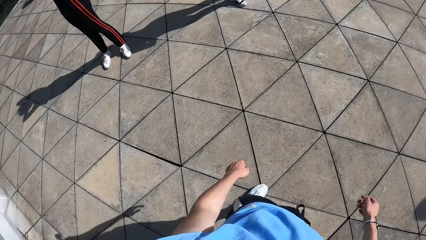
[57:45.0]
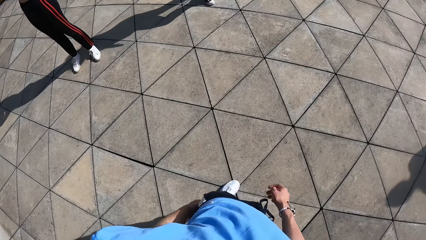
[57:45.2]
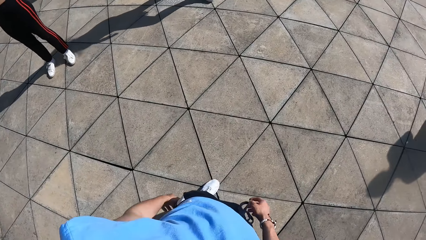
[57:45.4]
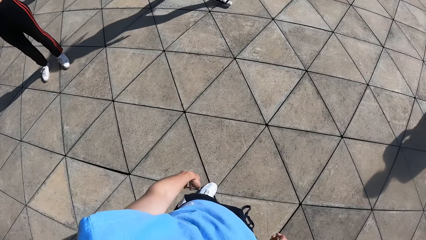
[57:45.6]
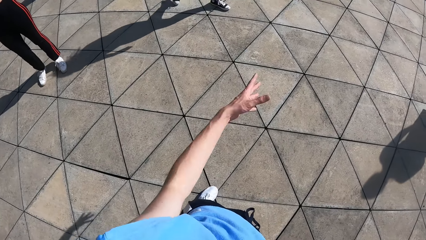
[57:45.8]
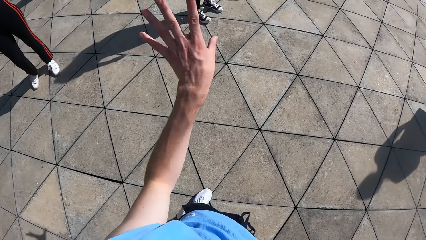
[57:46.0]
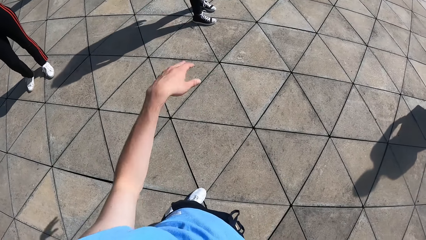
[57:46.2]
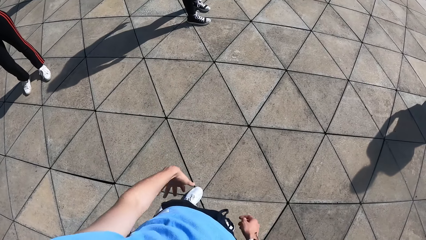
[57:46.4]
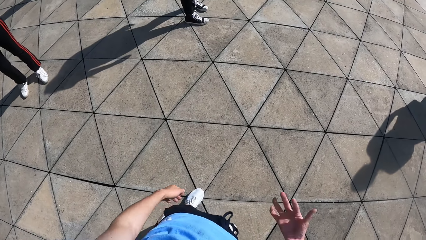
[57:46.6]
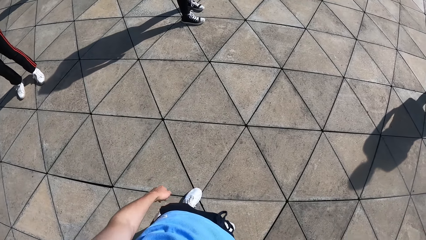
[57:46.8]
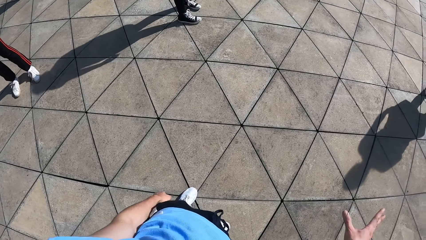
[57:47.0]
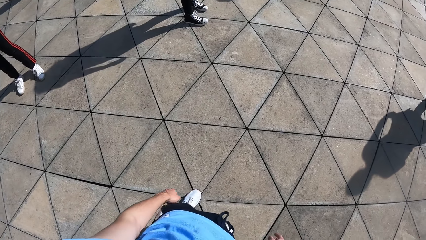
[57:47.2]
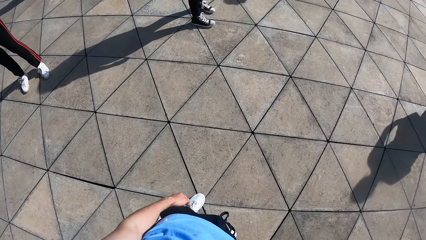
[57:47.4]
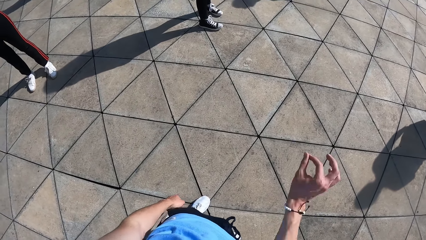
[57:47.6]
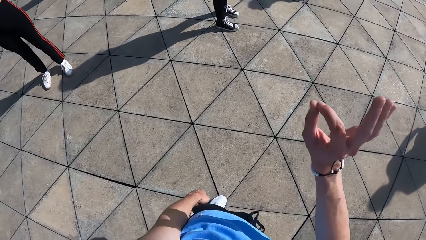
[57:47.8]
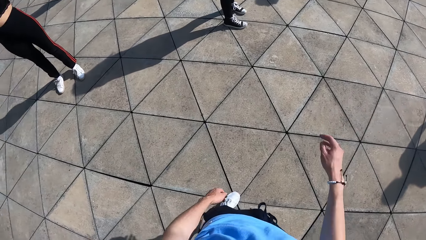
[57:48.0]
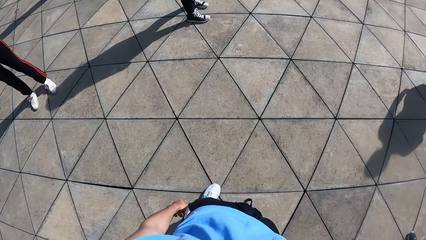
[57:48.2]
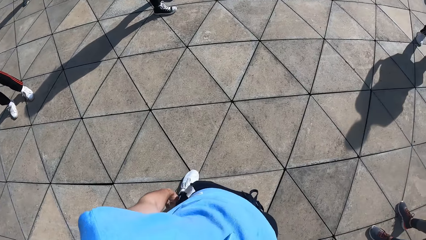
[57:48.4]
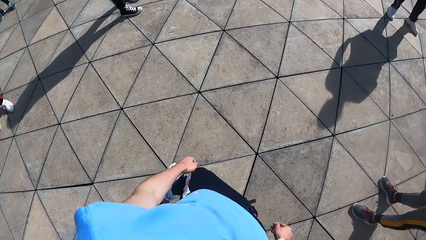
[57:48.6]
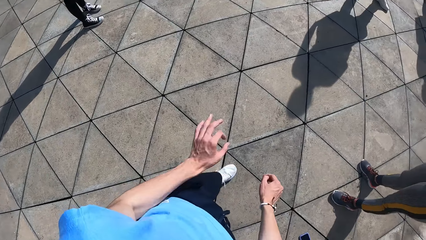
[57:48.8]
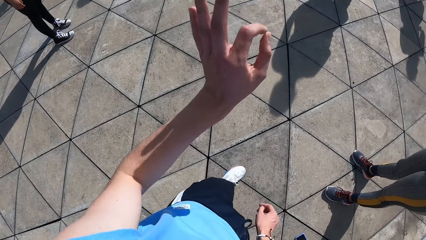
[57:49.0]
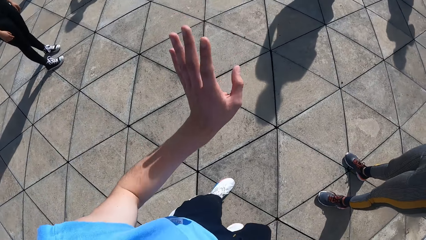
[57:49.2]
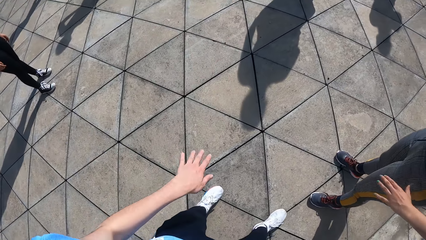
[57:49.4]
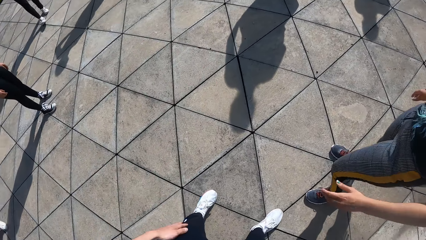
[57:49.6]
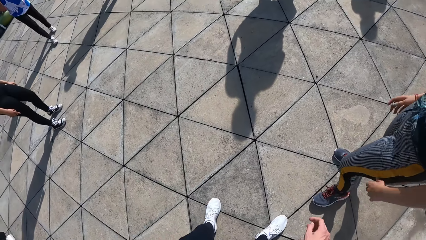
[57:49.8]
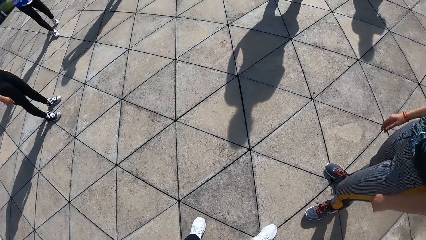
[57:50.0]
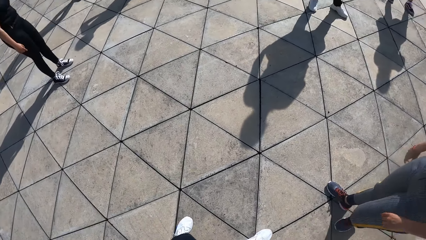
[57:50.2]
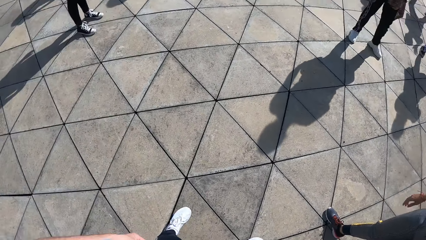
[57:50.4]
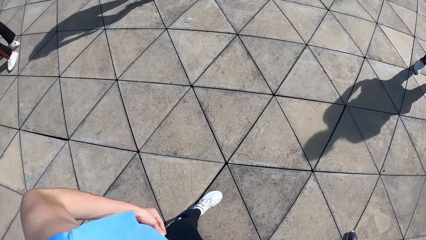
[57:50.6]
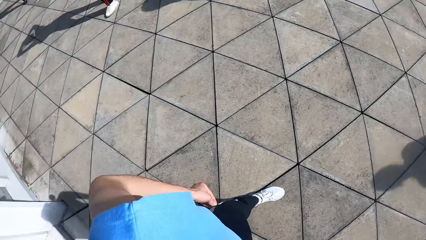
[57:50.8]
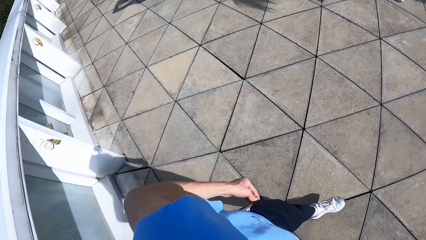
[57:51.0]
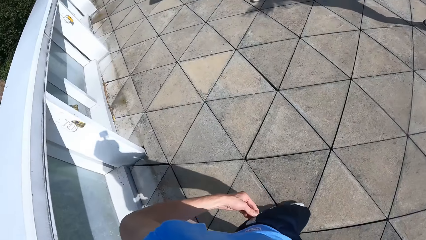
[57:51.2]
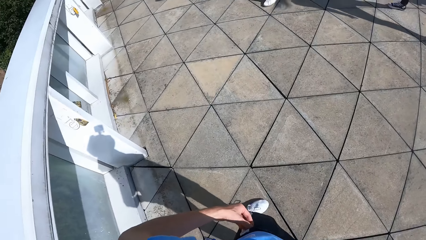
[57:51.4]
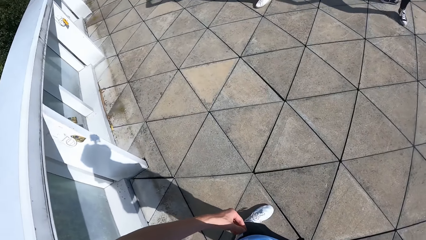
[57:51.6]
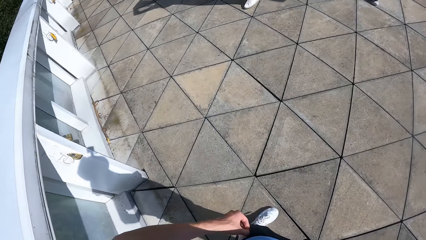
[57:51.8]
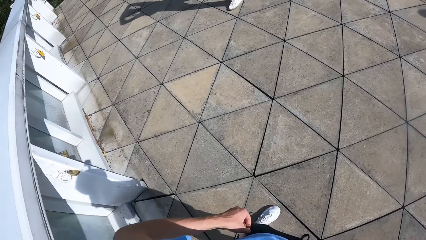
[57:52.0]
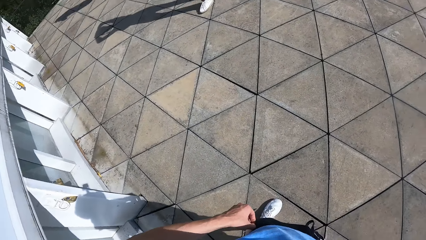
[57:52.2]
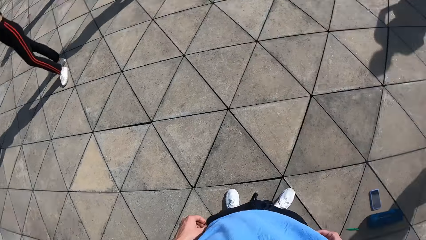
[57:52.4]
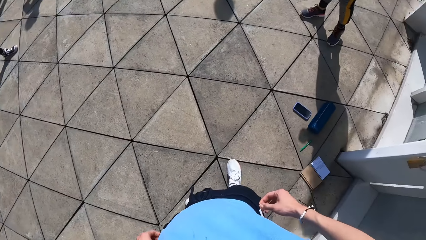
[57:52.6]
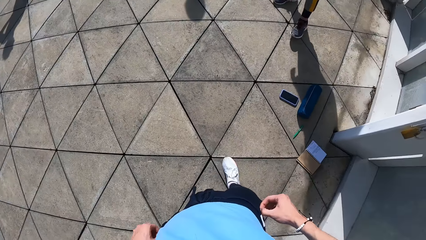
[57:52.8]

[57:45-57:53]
The camera wearer moves his hands.

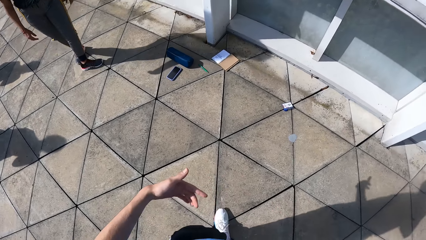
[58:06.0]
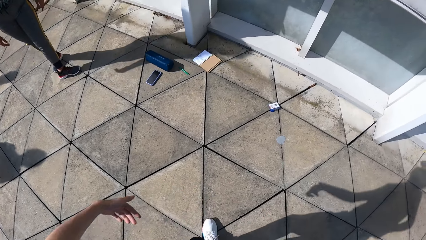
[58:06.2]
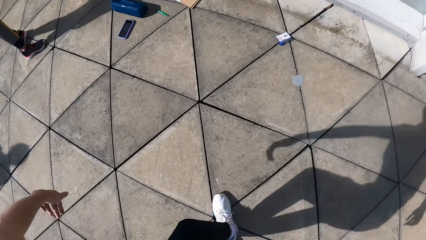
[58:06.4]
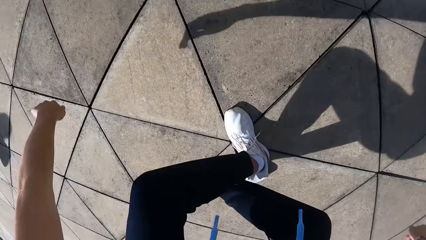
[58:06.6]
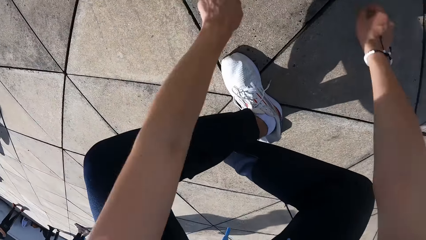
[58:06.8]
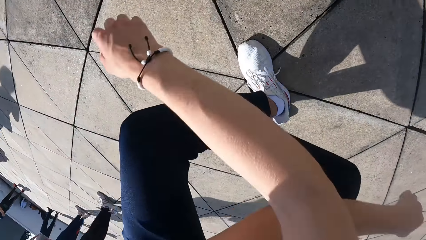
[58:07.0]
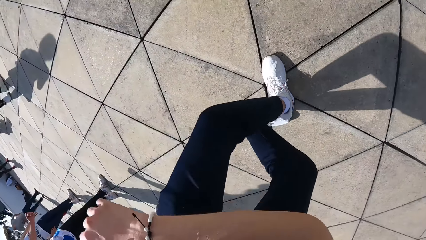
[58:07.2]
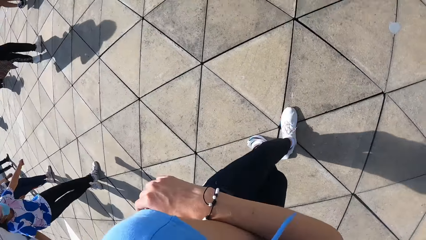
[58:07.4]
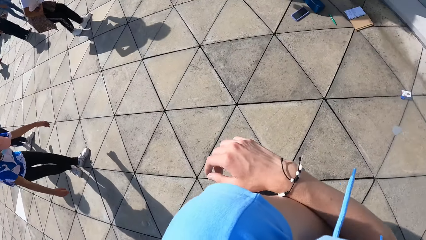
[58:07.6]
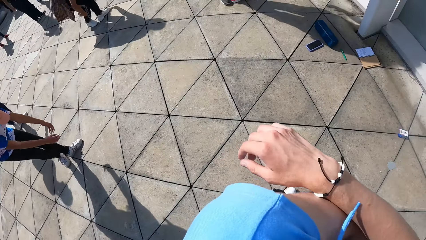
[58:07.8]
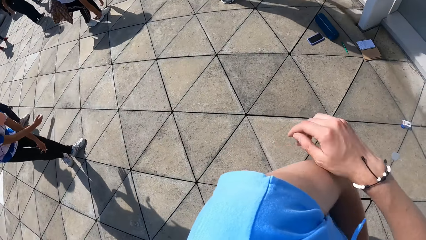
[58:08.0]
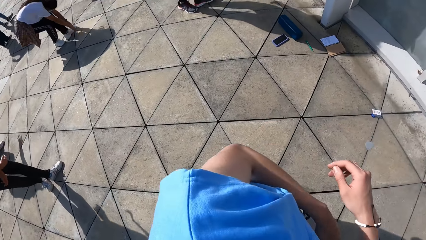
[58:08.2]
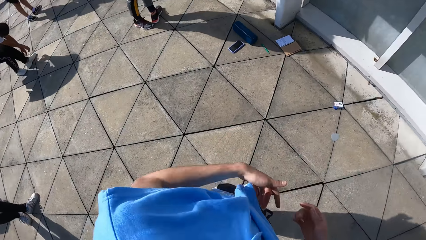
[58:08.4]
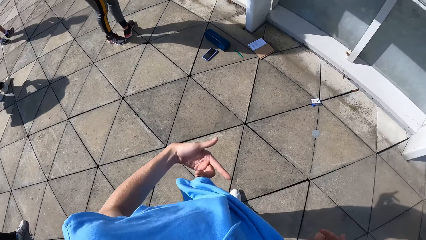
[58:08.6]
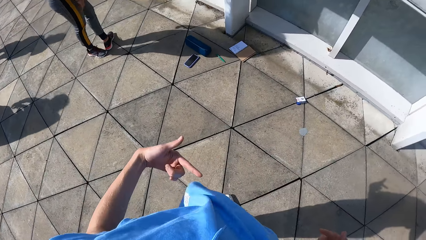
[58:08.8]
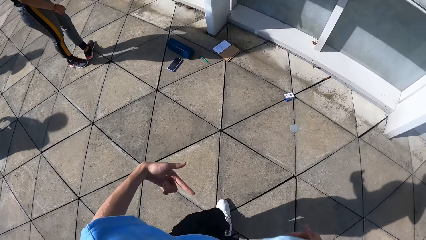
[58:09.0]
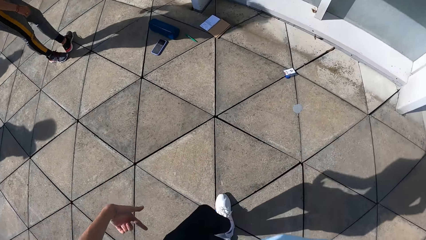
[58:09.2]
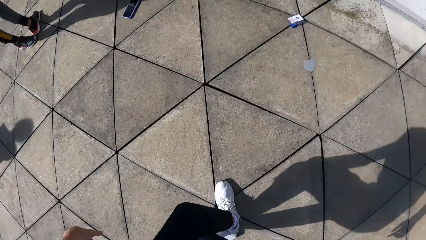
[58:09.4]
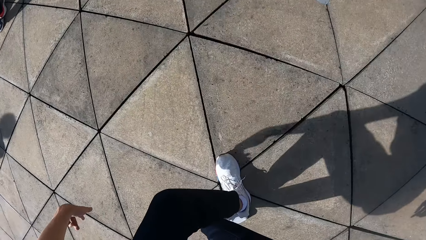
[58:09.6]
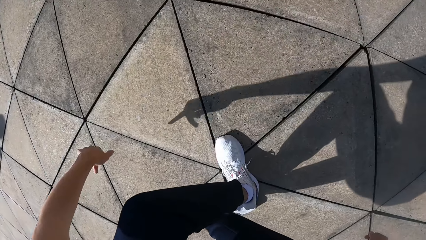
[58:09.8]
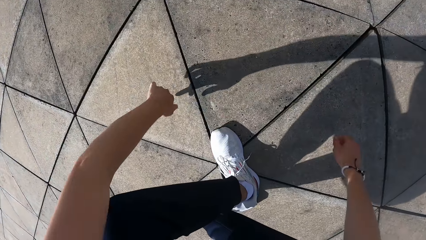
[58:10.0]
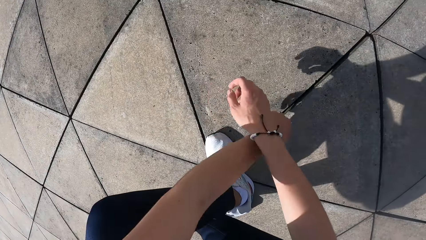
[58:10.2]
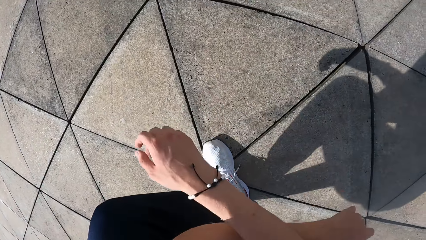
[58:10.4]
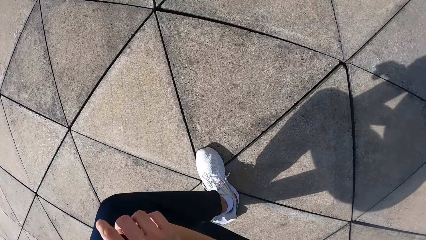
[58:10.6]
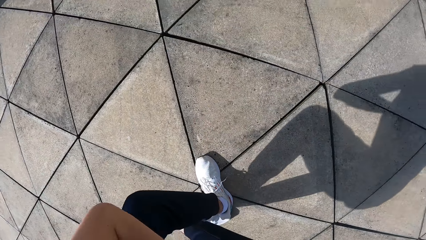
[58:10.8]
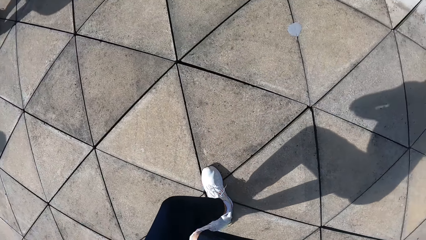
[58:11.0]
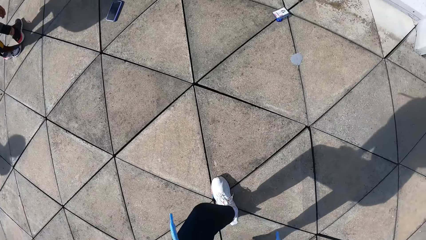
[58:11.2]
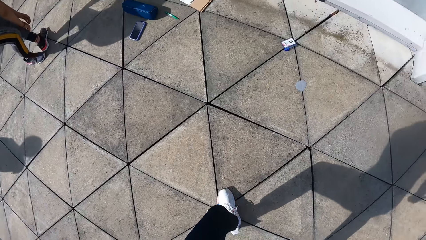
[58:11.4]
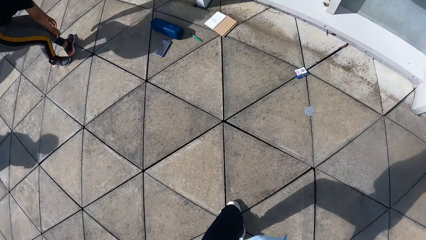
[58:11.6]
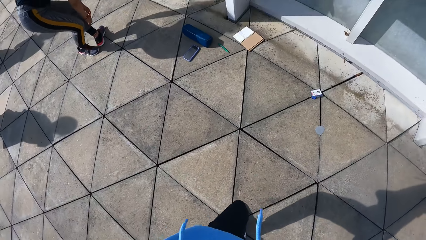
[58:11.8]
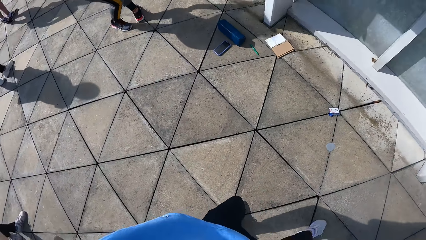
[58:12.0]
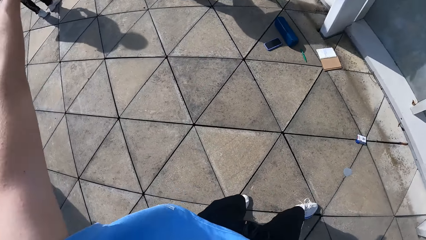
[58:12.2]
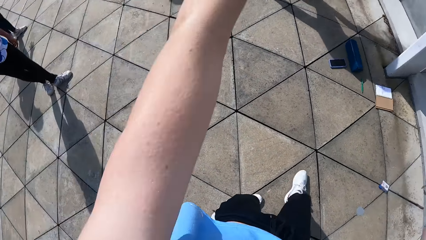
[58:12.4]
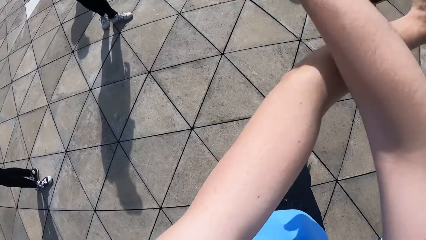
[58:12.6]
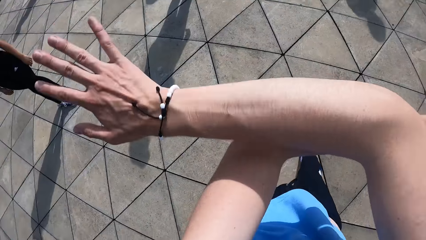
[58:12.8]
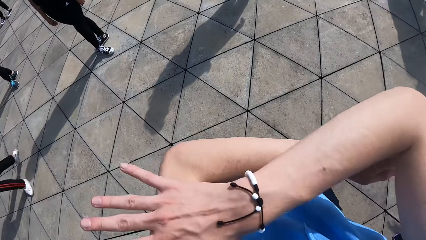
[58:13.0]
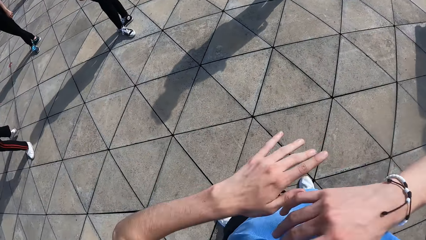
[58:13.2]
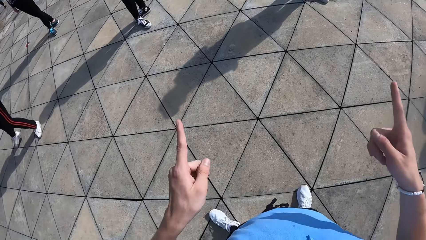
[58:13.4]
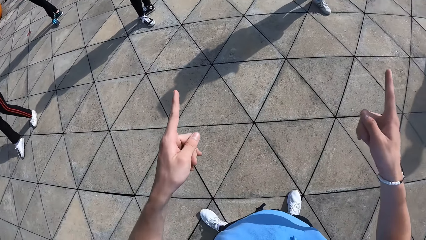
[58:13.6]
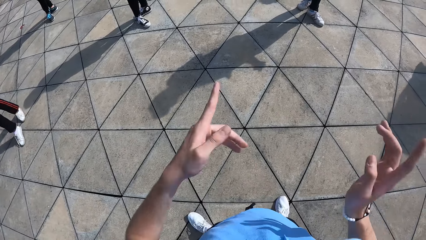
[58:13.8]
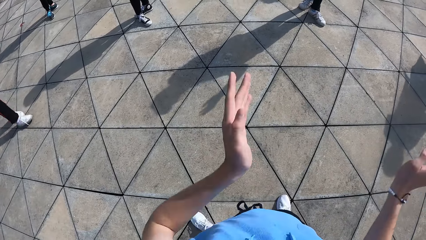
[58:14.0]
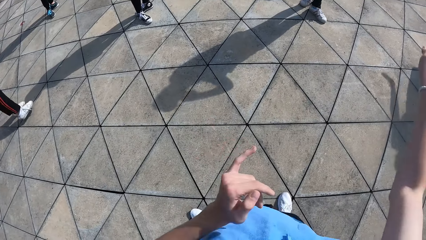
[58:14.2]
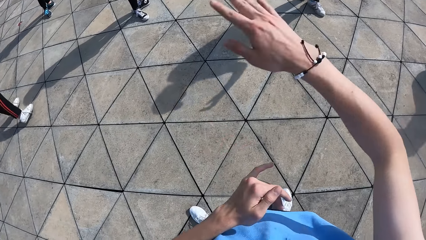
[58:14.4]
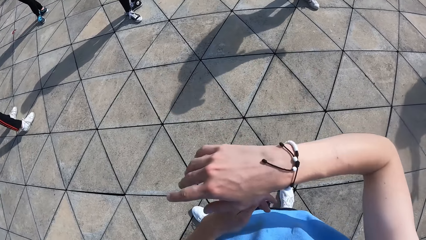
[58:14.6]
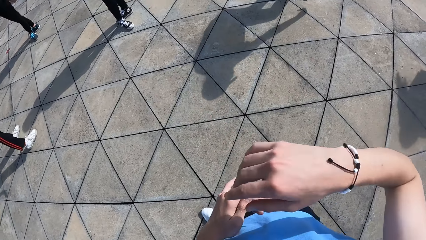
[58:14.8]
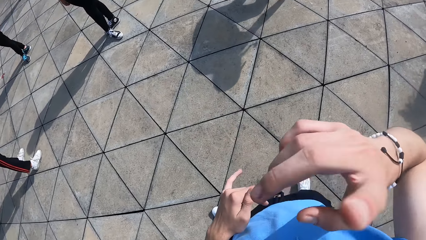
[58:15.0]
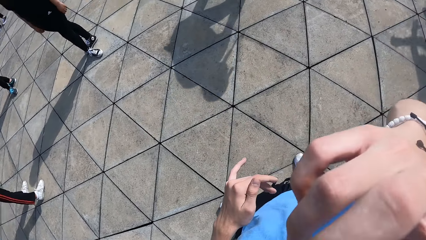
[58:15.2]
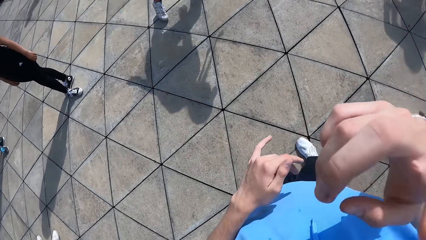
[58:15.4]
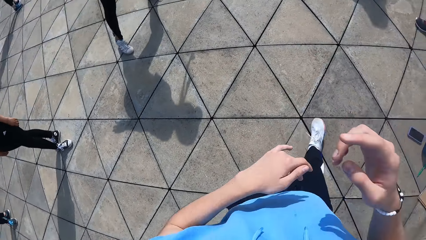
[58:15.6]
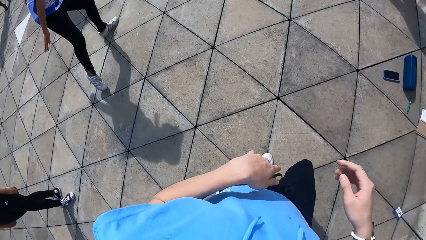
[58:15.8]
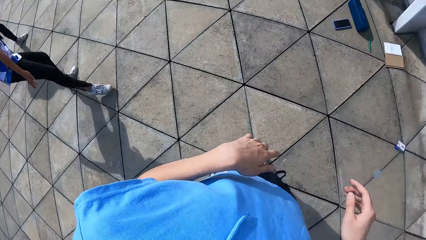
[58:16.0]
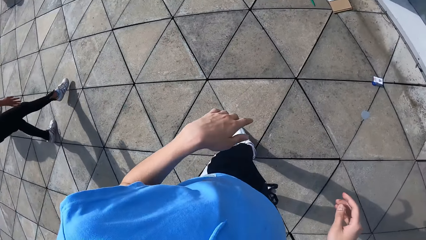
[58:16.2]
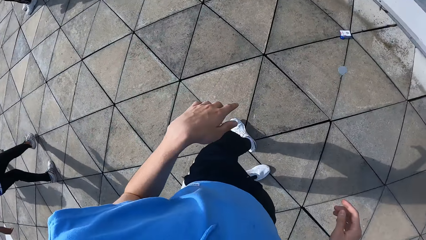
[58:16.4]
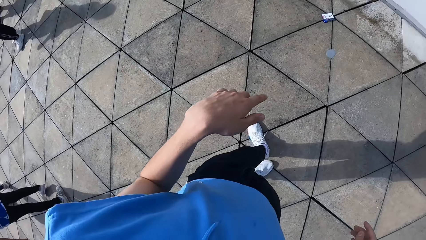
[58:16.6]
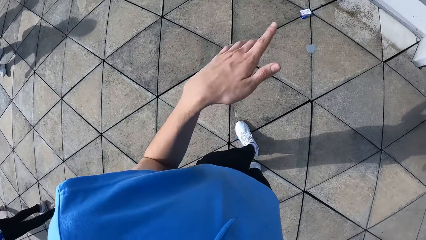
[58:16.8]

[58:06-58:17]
The camera wearer squats. He moves his hands.
